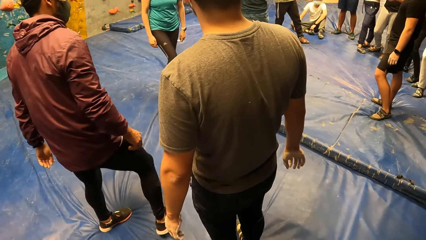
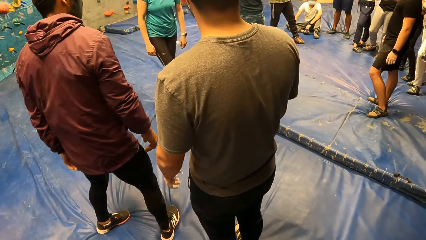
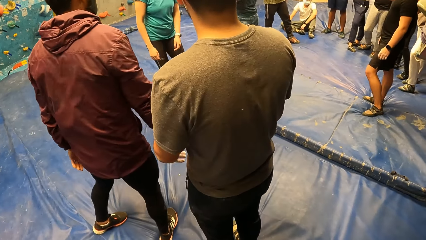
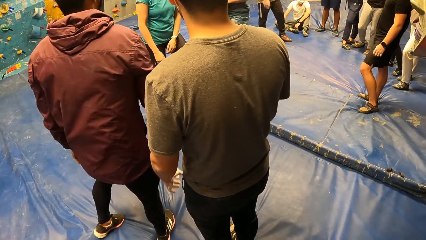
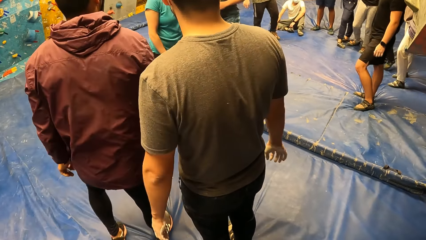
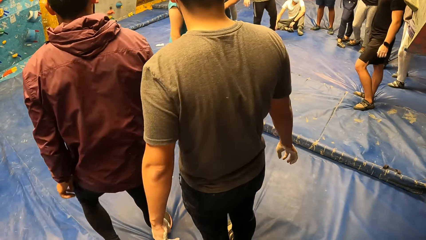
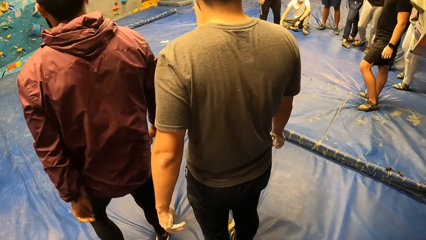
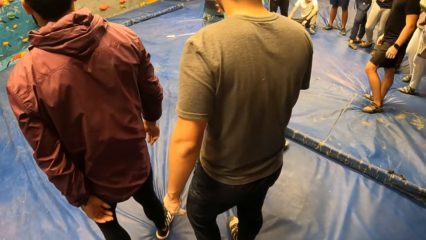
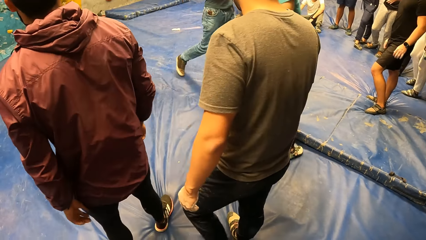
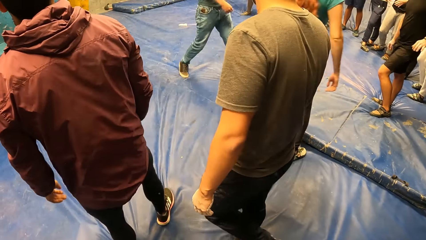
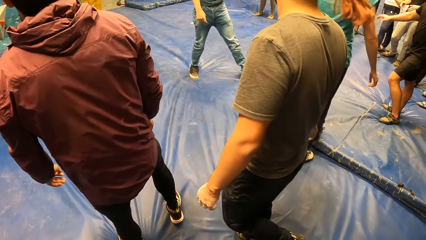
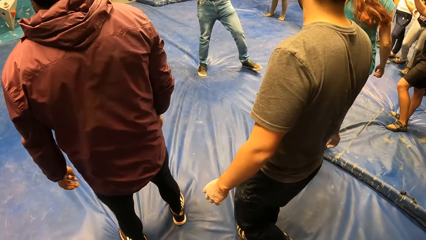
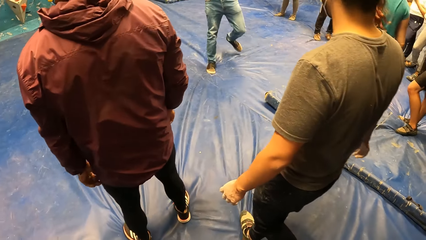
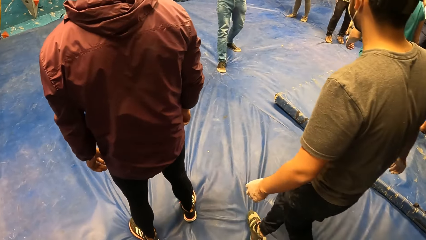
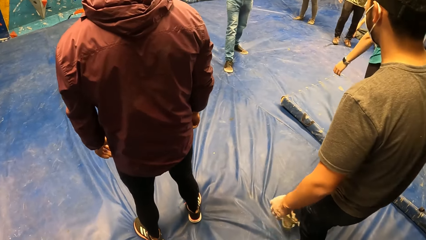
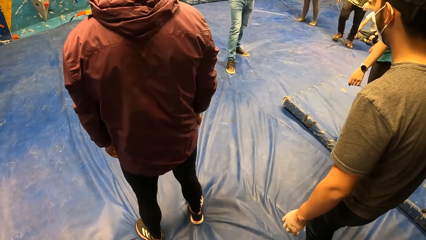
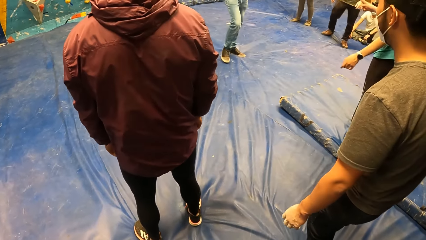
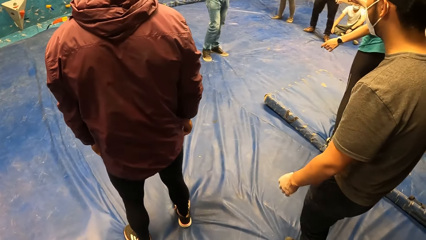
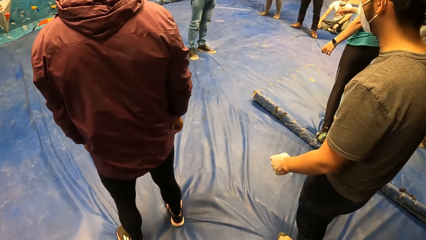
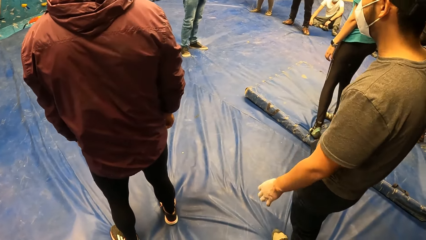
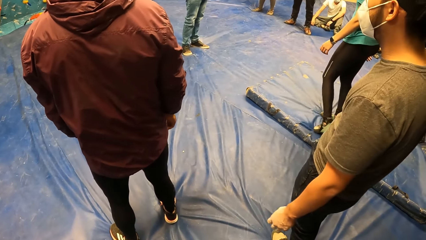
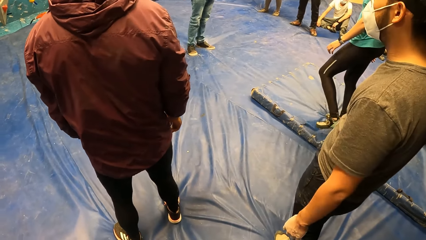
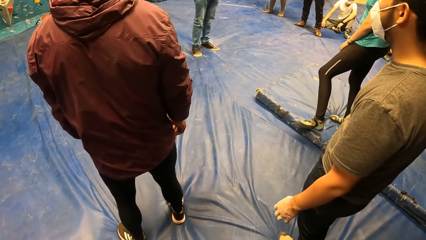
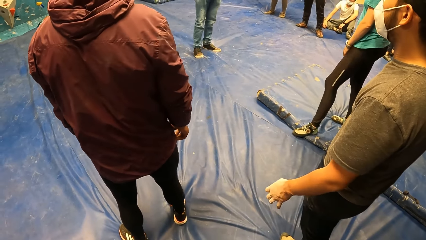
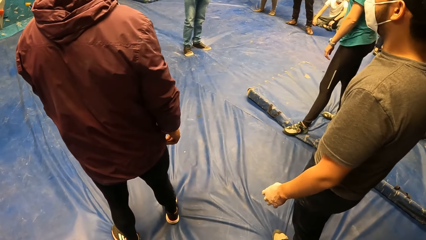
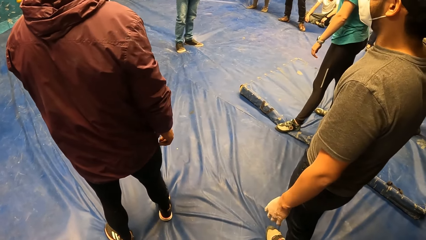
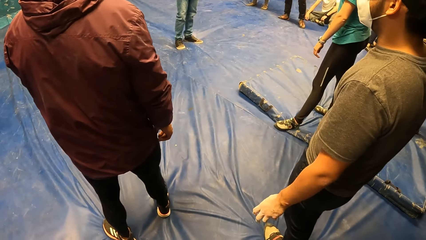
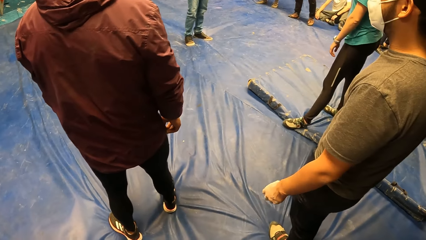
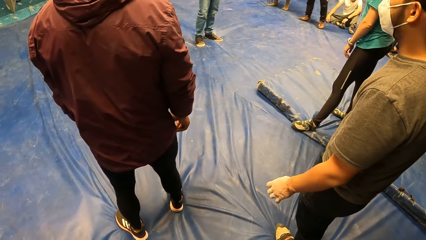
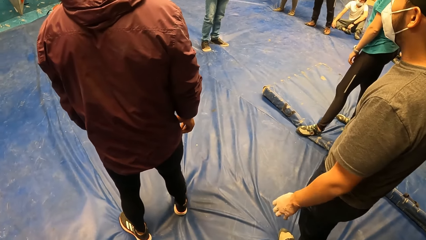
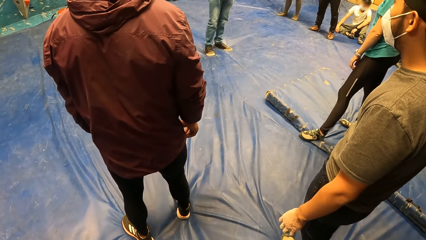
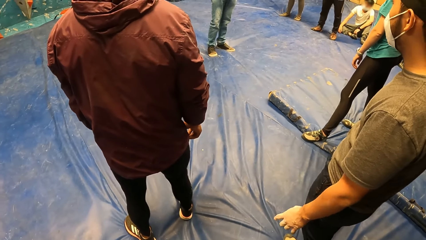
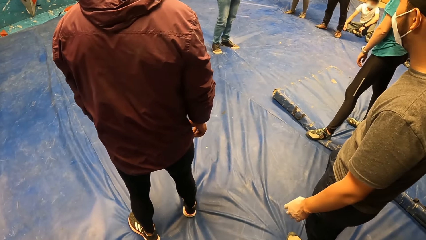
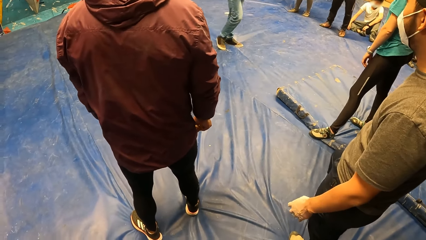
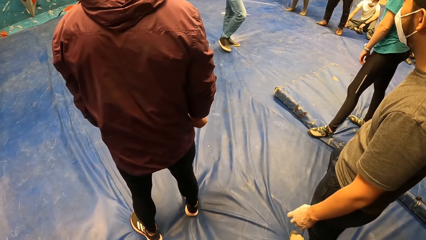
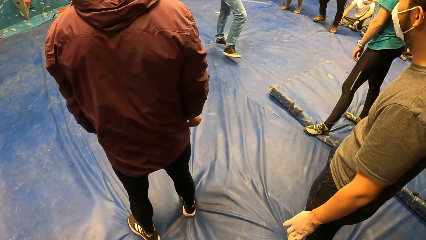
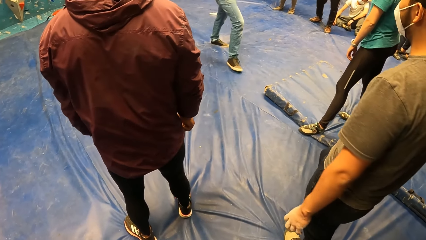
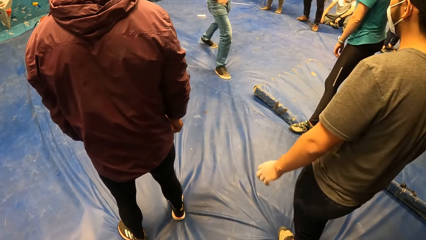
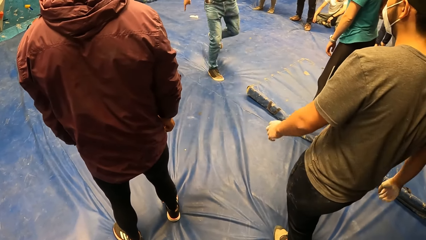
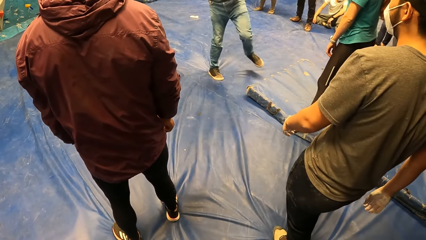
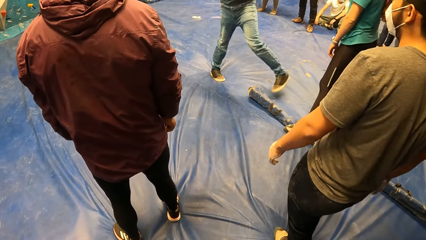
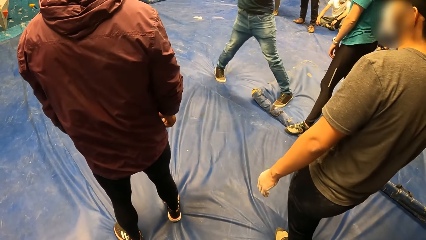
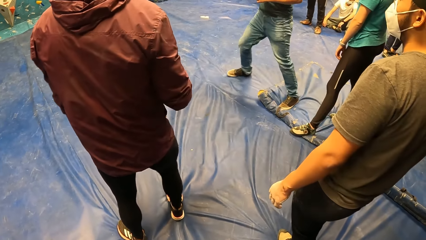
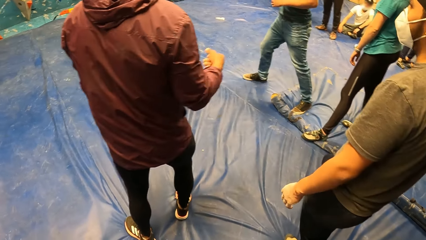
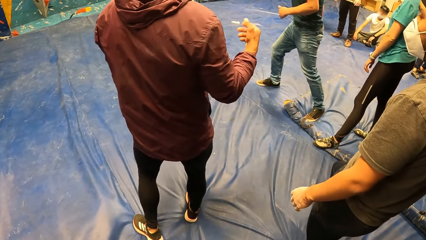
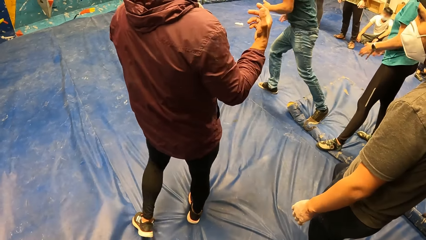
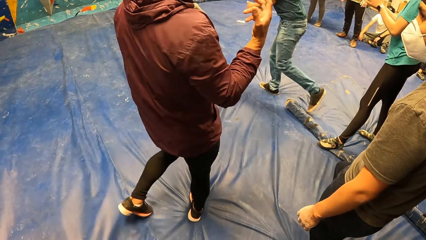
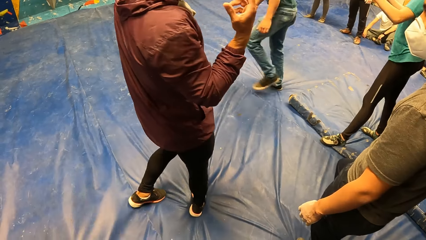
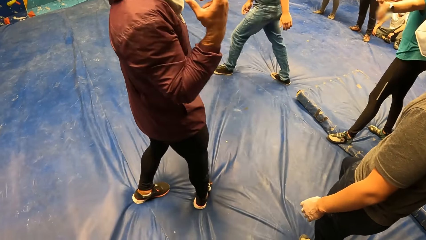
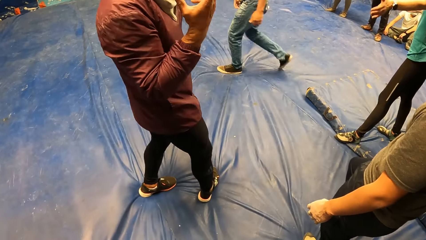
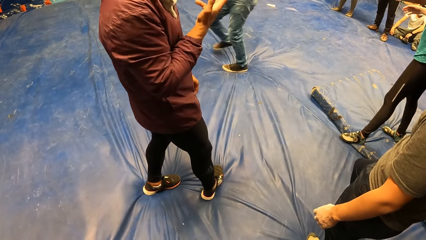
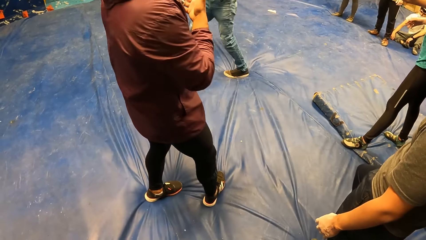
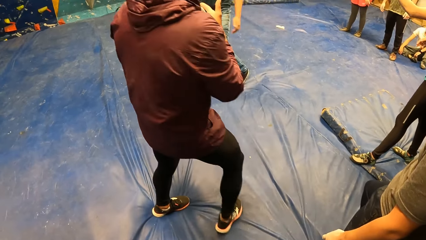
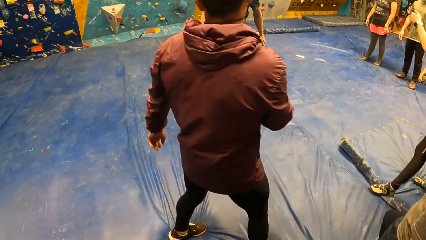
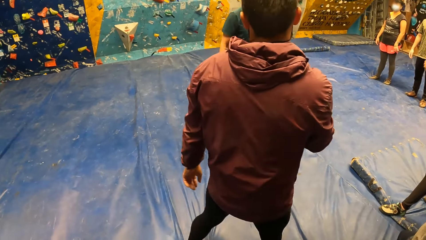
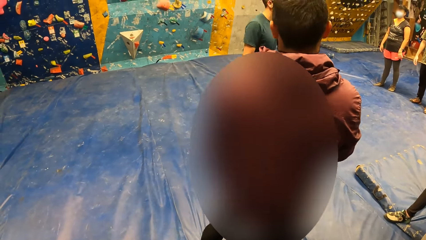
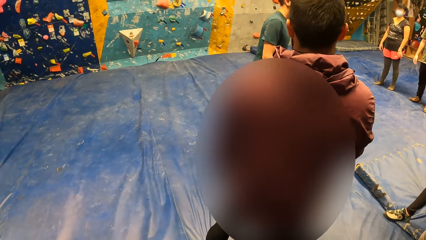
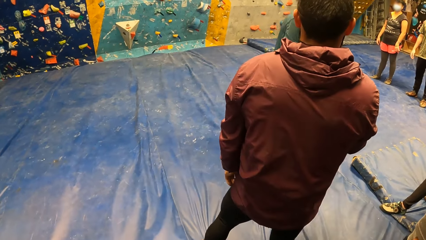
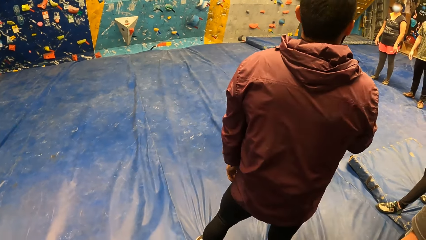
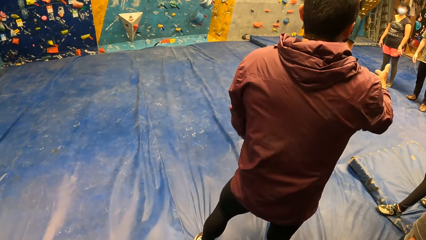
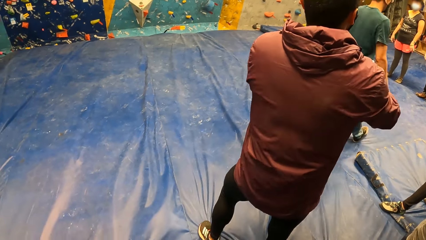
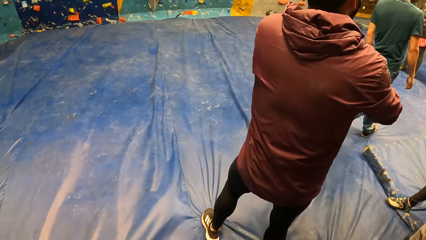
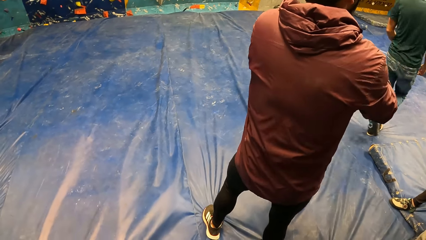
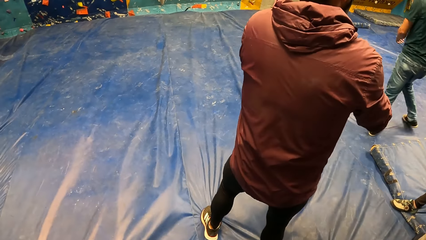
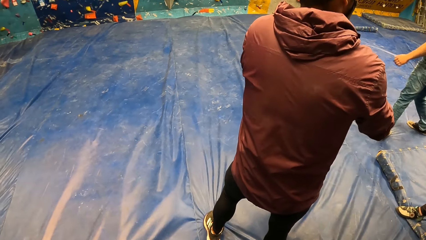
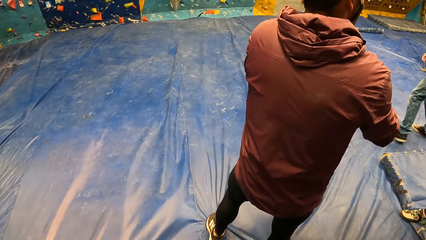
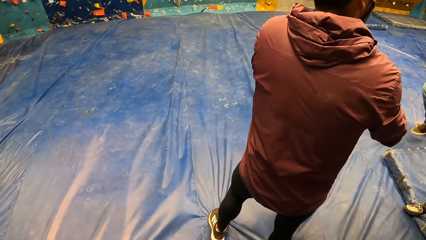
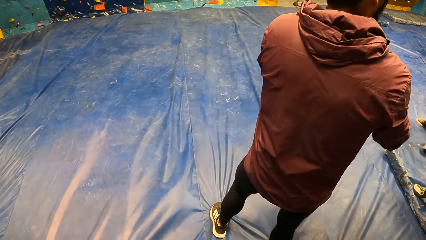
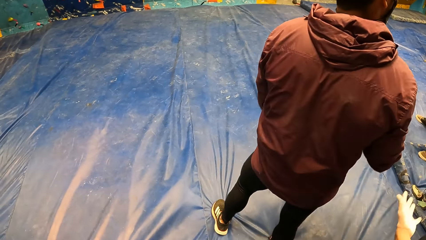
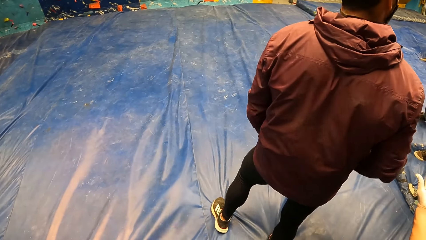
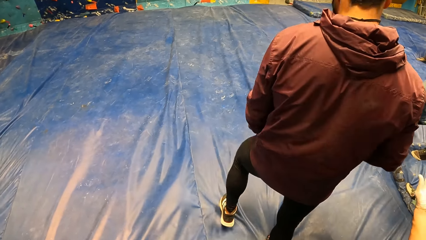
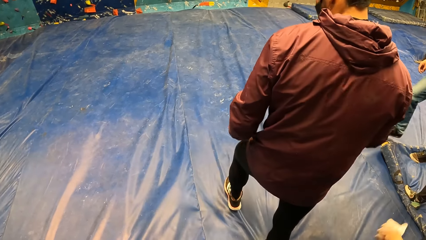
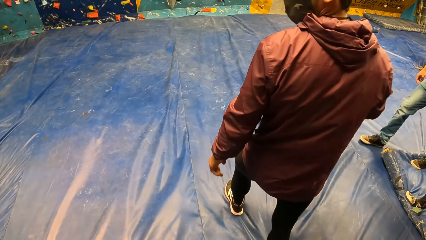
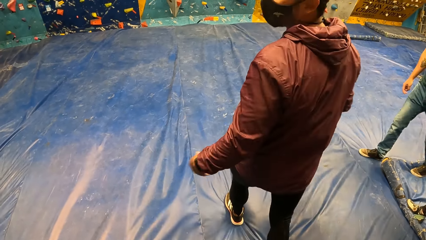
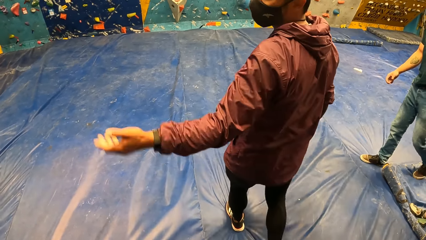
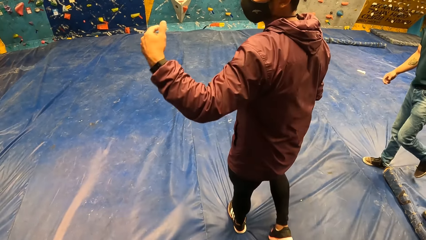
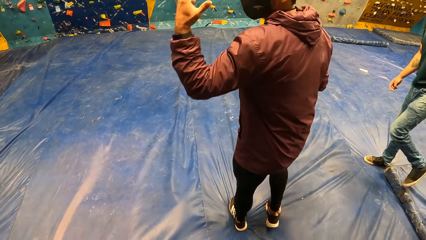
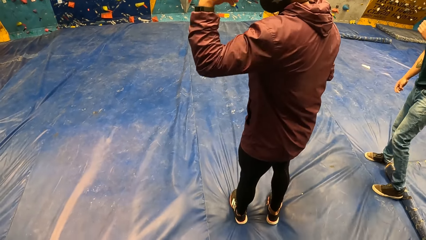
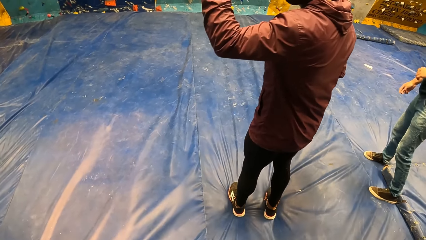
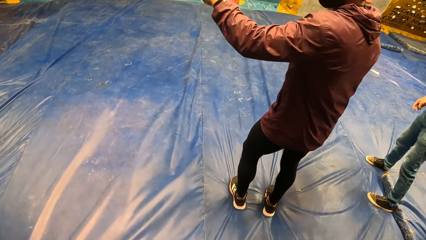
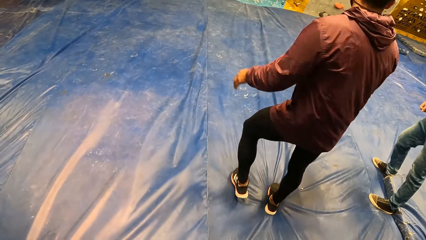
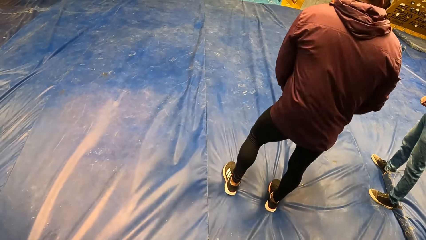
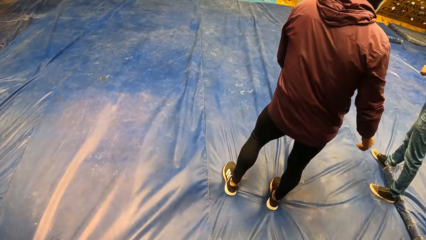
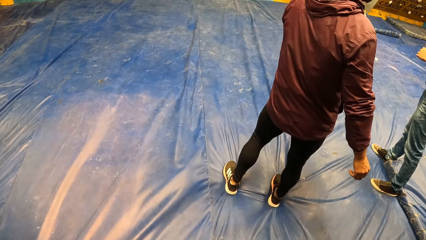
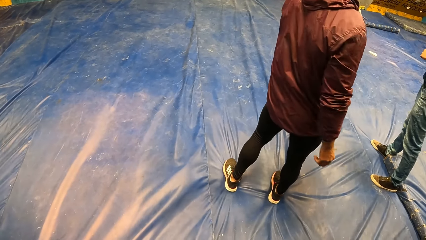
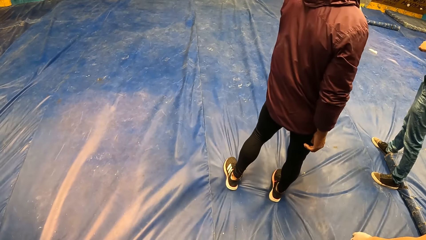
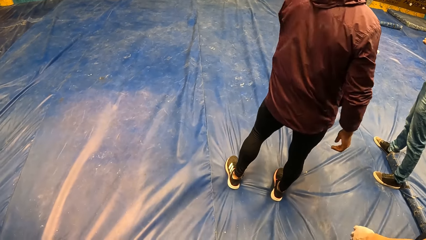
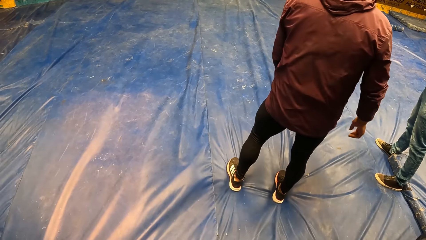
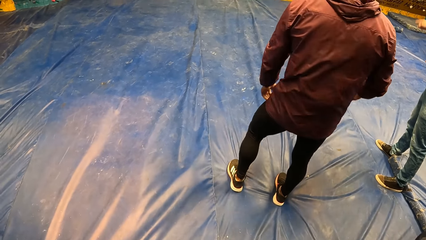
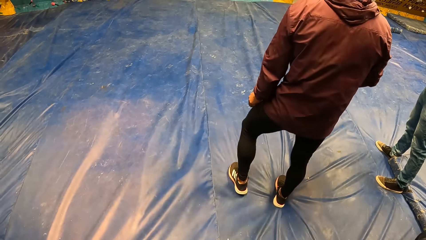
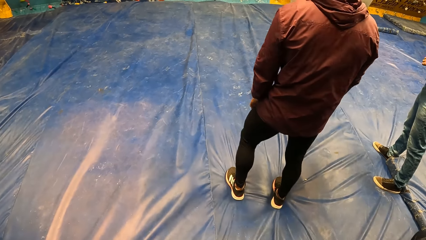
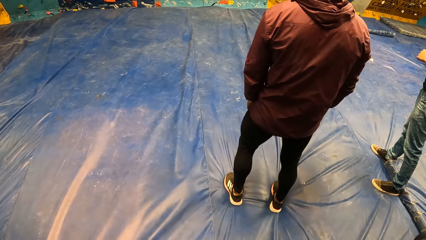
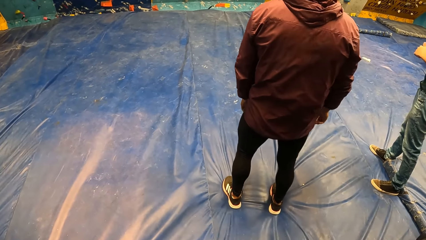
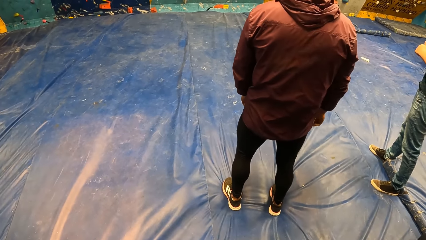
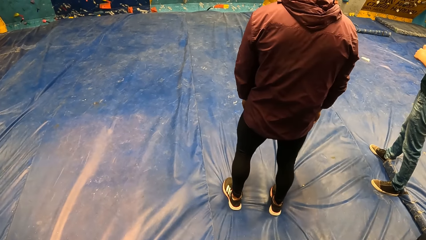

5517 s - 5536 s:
A man interacts with another man. The first man gestures with his right hand.
